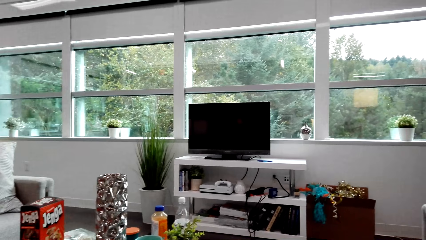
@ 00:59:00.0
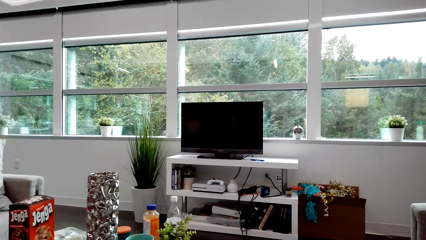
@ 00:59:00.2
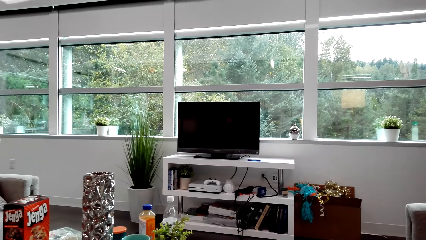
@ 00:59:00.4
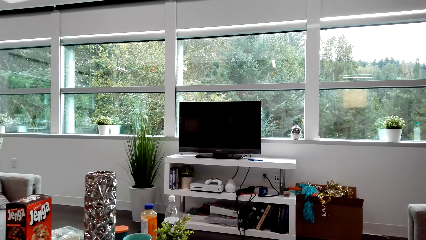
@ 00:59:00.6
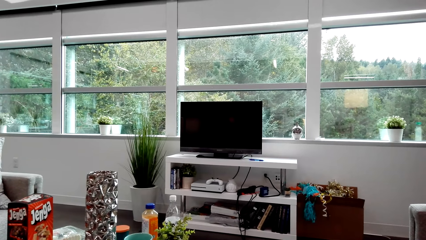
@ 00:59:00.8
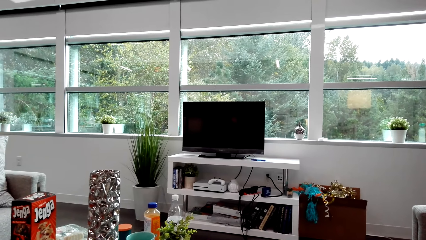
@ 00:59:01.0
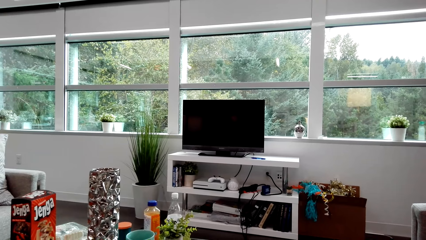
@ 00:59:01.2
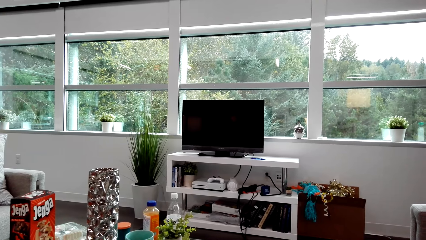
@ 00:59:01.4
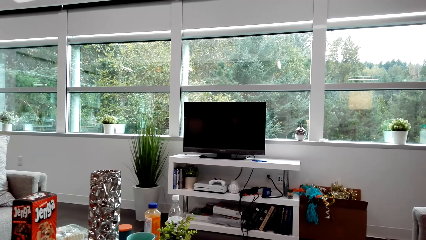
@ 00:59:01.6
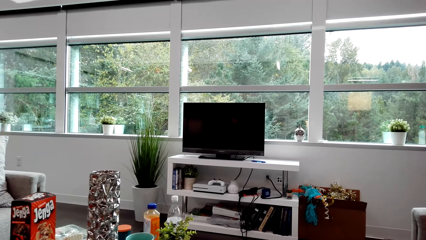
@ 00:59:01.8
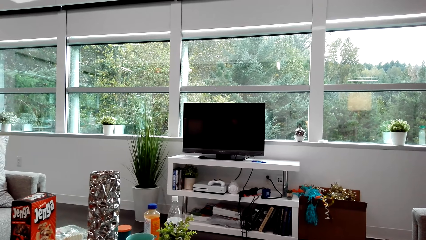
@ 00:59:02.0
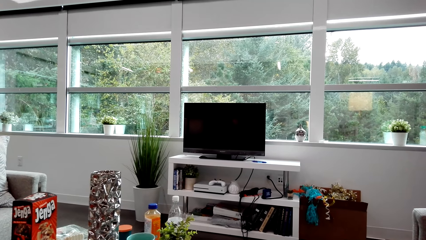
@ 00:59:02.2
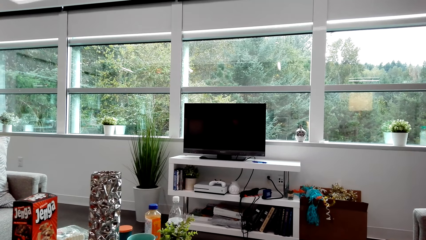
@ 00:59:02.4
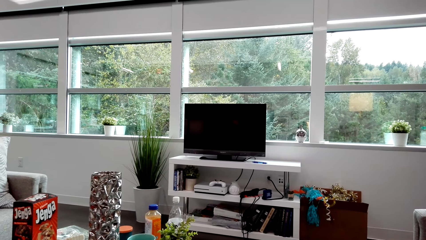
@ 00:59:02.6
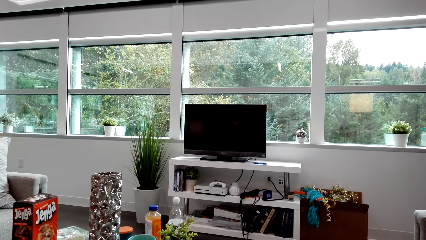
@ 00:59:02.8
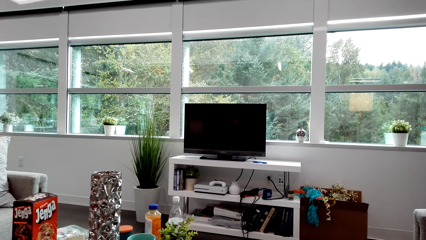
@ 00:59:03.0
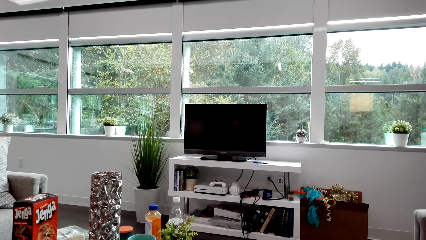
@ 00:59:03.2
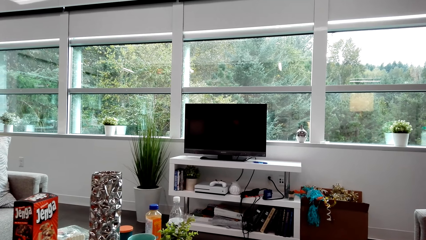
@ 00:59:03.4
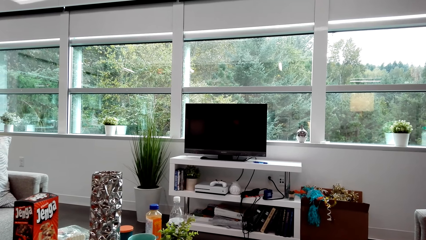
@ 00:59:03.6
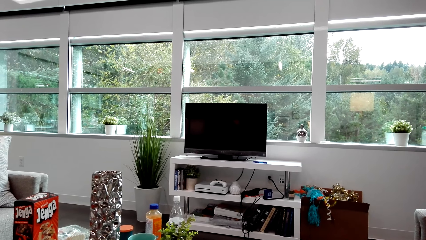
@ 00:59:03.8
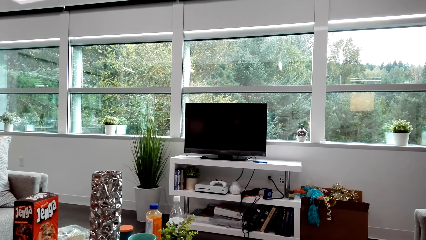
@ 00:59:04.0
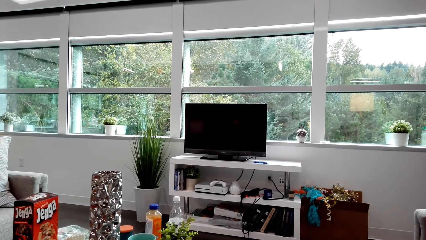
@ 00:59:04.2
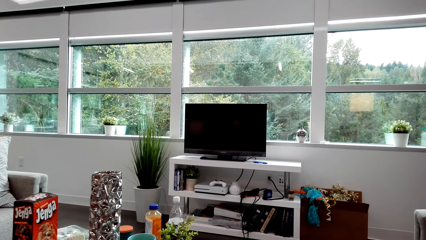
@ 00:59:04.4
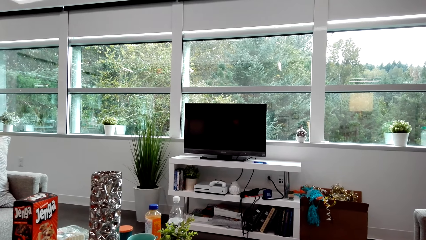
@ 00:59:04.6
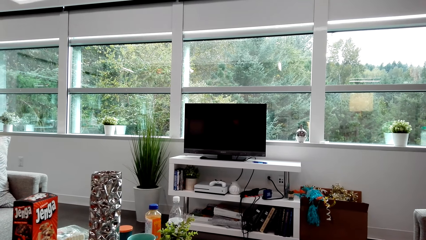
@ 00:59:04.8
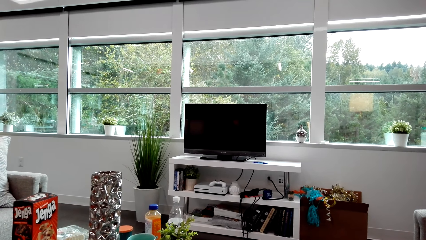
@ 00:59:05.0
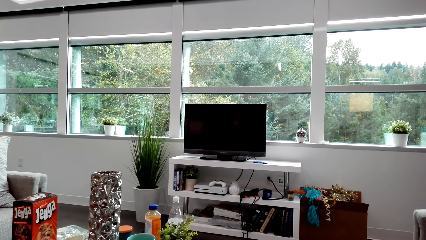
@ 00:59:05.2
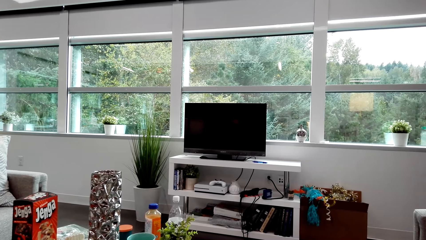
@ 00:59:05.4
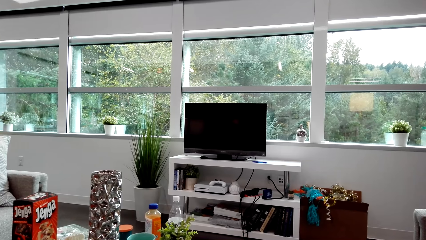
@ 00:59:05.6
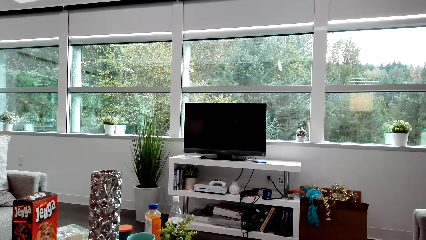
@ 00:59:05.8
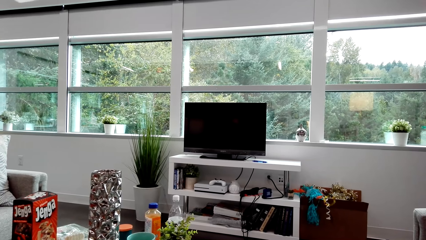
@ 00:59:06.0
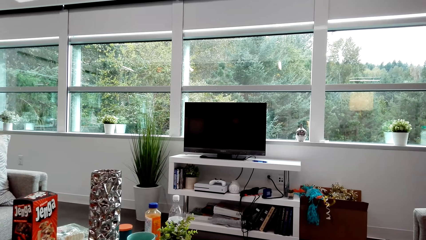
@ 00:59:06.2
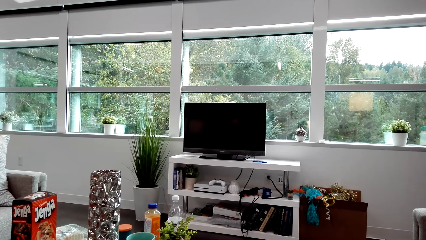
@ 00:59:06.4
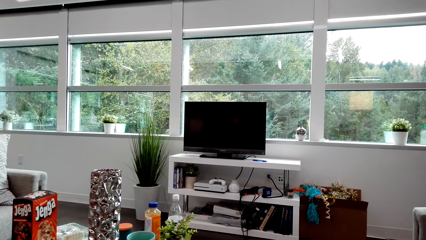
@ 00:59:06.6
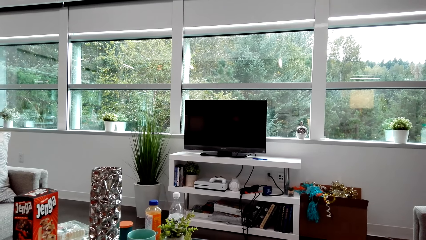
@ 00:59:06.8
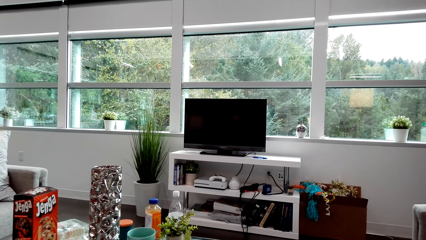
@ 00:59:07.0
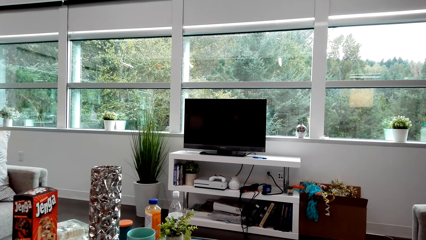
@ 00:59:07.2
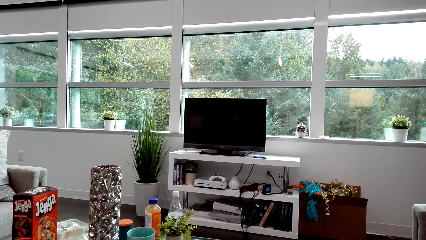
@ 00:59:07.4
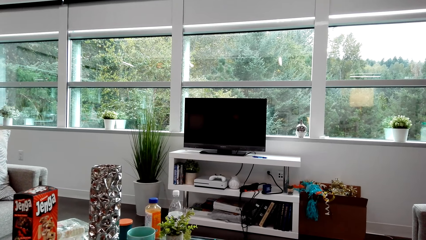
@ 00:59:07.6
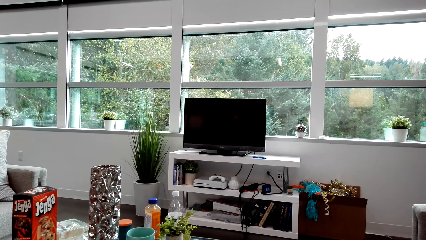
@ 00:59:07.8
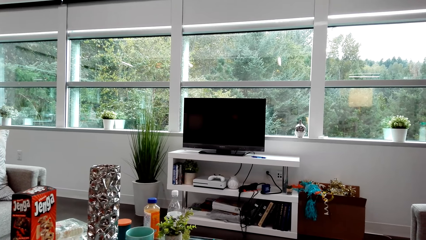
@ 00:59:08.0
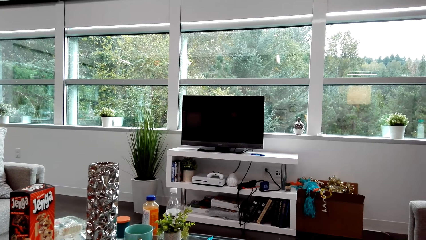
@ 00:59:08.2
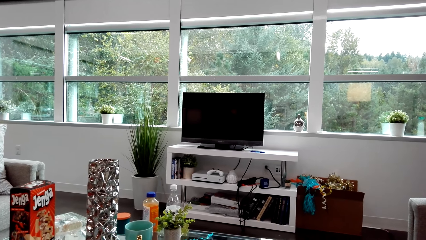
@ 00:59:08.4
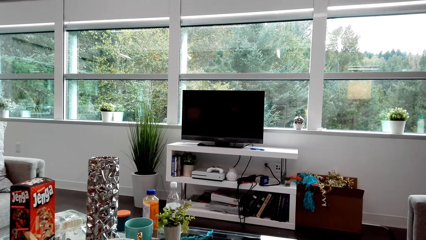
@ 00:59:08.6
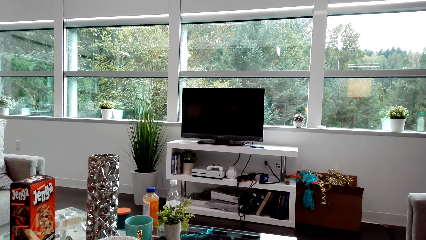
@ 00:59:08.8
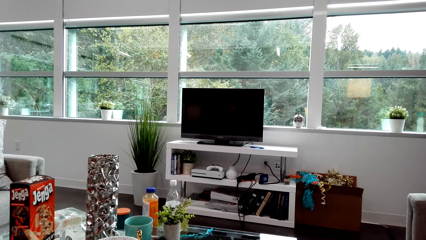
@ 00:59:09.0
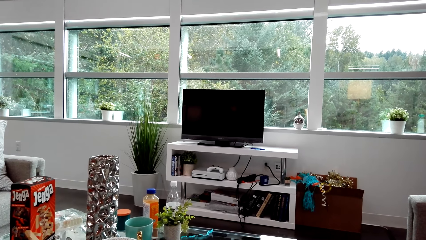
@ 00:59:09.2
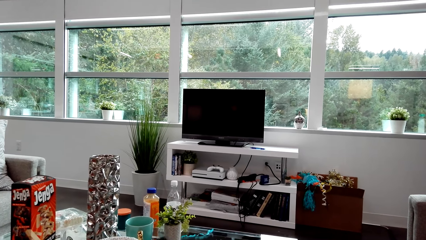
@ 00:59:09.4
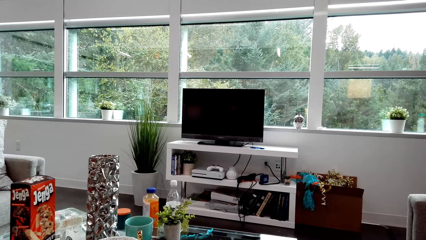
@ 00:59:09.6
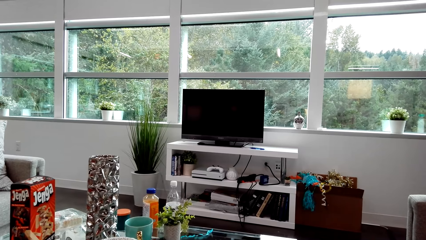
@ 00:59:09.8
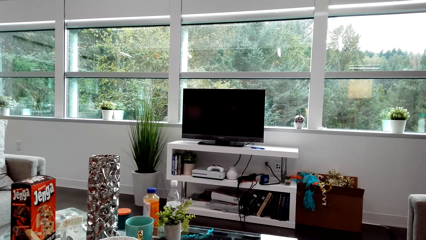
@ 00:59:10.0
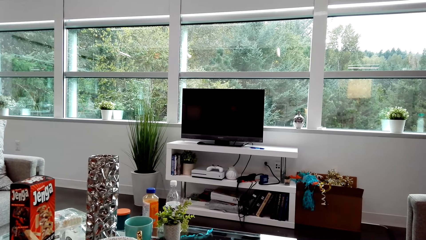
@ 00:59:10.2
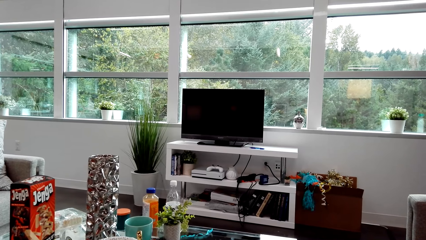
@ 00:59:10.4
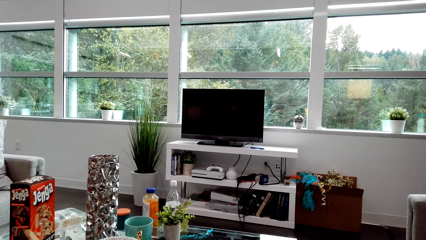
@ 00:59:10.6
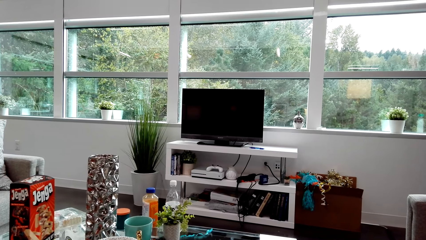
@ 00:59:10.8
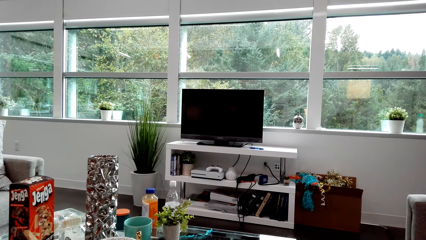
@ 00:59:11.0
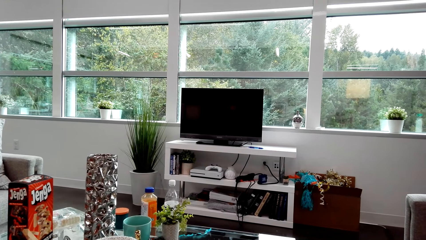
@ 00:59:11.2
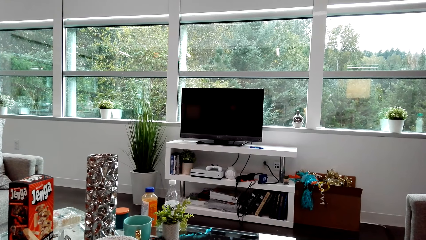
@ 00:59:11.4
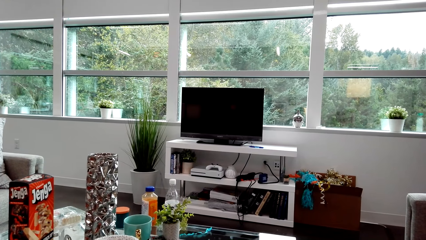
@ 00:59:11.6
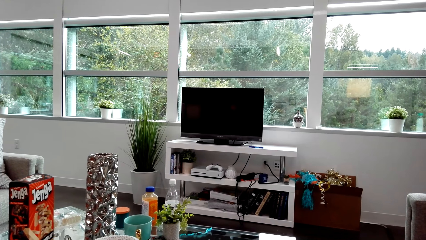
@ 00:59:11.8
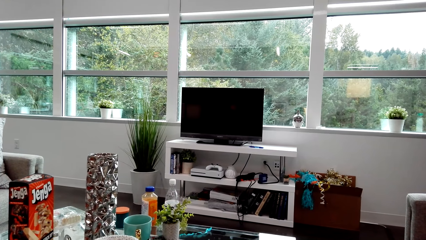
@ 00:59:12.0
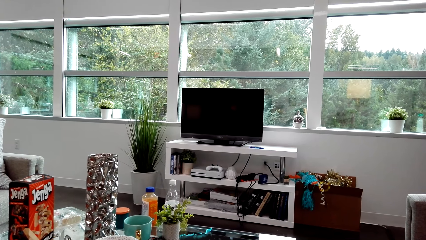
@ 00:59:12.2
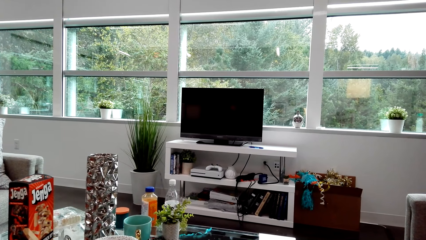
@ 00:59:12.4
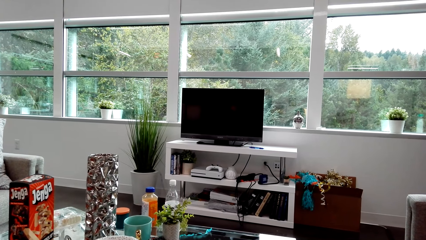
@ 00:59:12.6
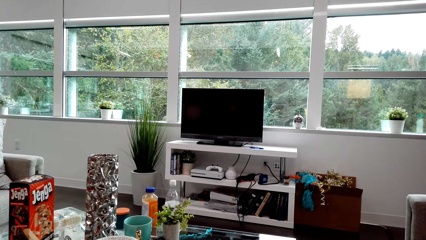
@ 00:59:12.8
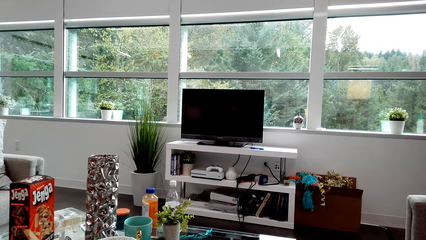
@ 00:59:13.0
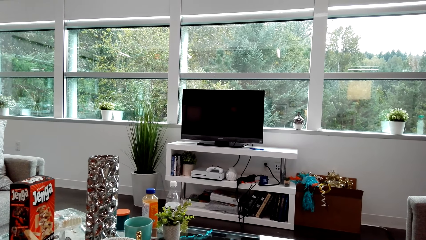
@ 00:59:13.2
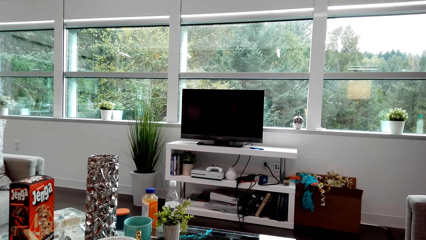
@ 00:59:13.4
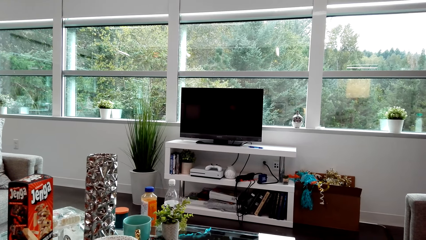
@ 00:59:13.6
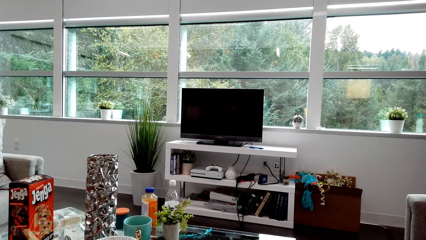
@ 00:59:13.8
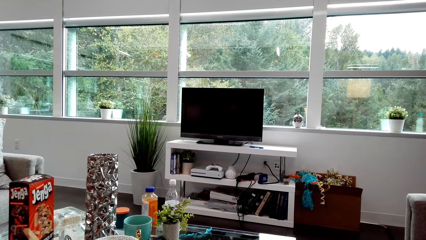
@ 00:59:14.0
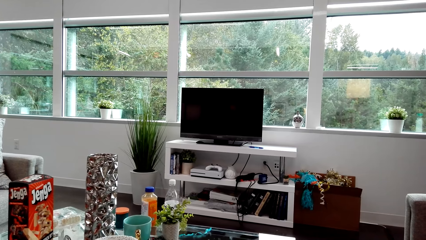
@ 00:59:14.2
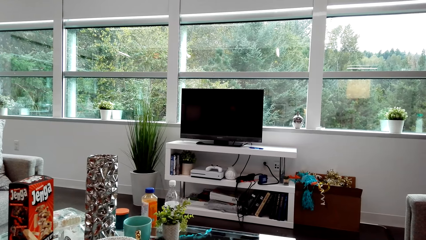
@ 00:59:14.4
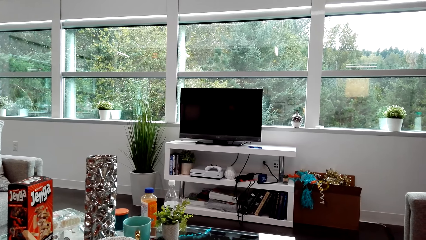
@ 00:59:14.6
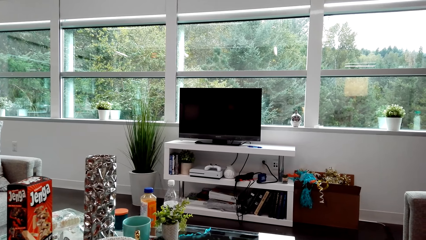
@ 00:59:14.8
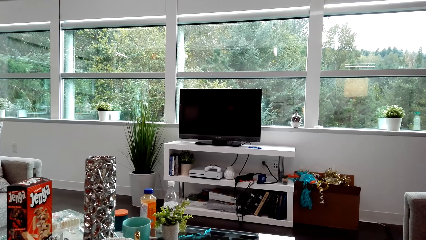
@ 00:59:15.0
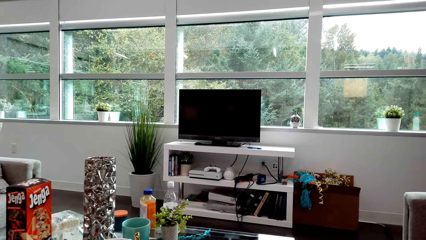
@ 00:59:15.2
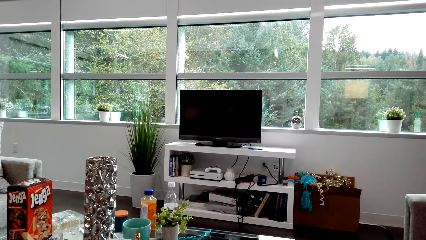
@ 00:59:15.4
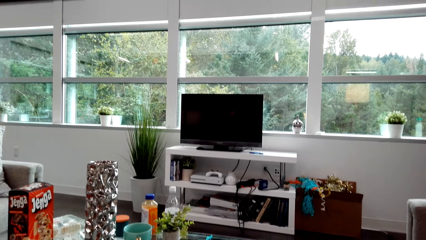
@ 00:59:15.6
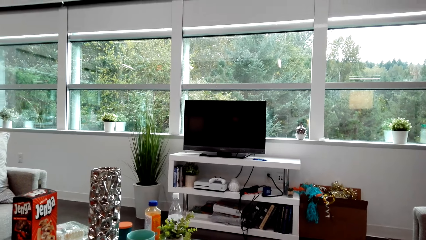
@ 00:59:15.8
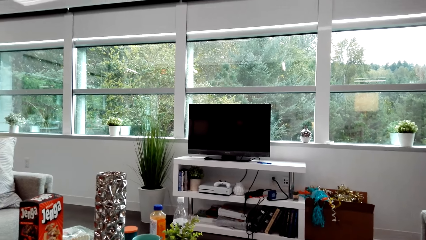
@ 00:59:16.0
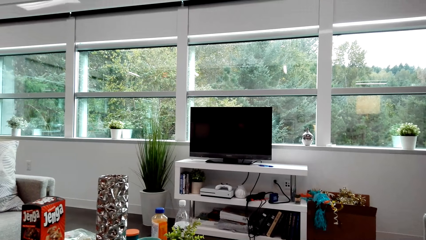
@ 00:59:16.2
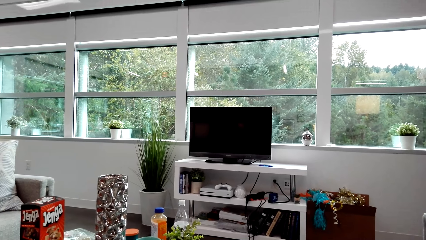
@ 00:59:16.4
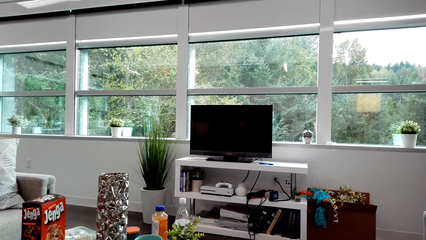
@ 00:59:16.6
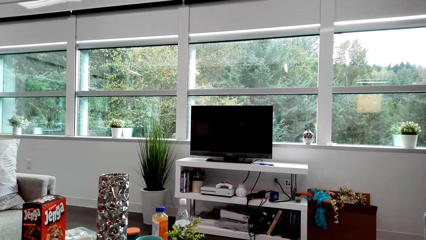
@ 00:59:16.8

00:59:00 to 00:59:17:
The camera wearer dialogues with a lady. They look around. They dialogue with the lady. They dialogue with the lady again.
